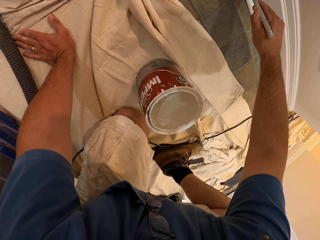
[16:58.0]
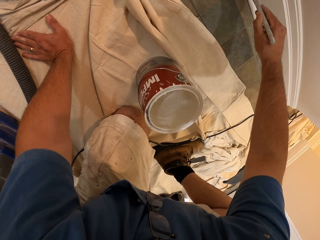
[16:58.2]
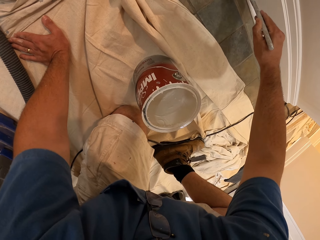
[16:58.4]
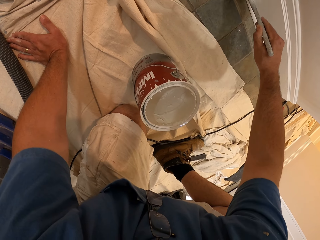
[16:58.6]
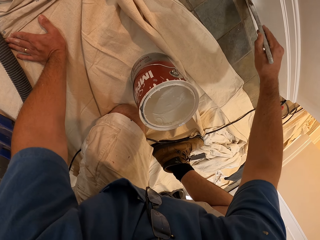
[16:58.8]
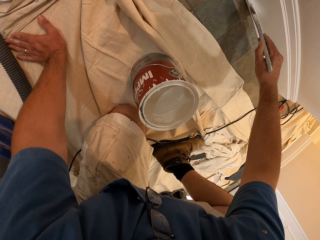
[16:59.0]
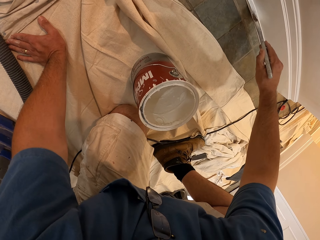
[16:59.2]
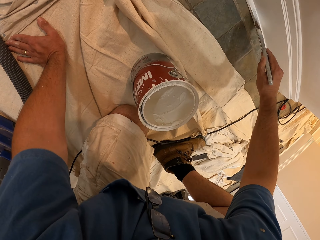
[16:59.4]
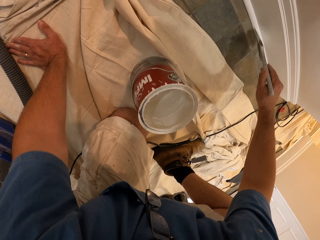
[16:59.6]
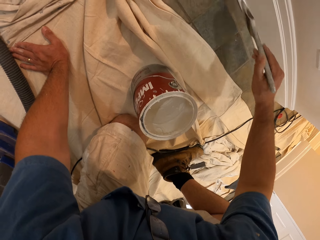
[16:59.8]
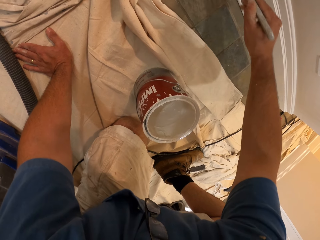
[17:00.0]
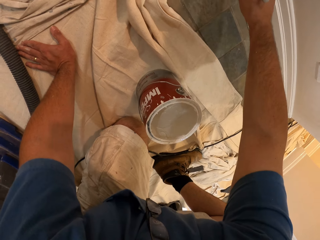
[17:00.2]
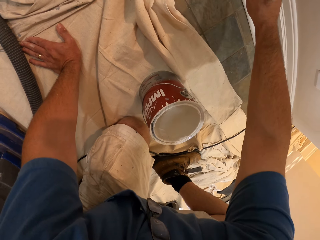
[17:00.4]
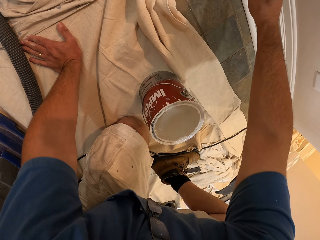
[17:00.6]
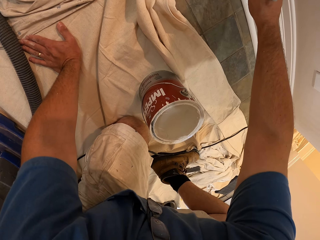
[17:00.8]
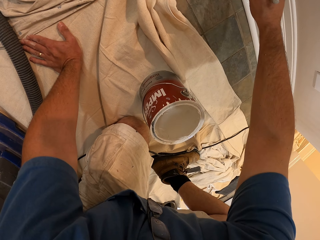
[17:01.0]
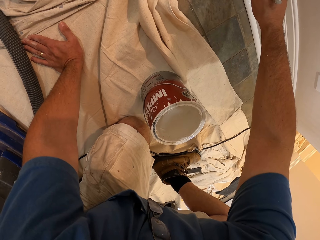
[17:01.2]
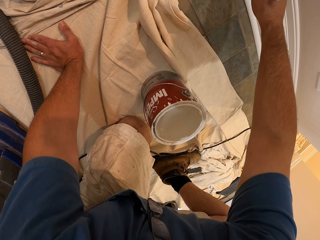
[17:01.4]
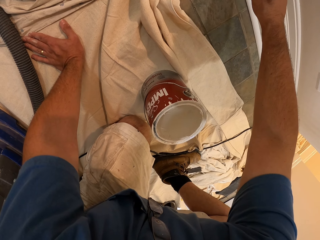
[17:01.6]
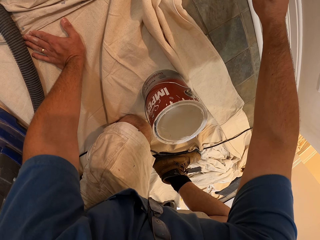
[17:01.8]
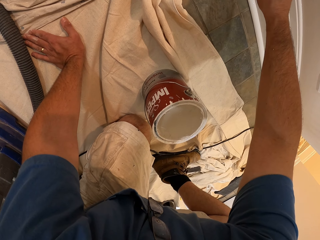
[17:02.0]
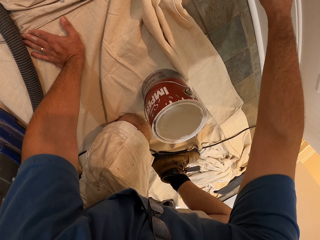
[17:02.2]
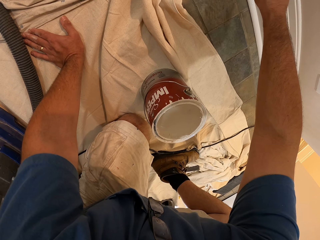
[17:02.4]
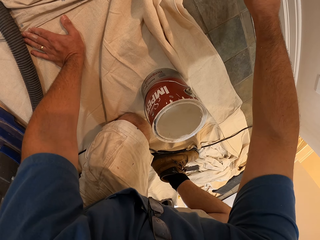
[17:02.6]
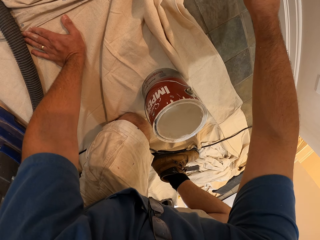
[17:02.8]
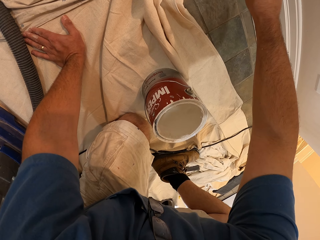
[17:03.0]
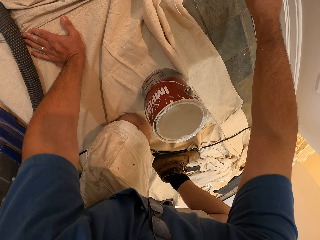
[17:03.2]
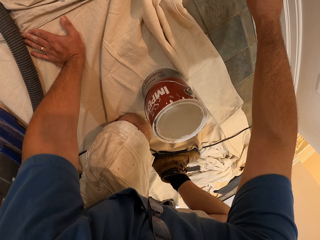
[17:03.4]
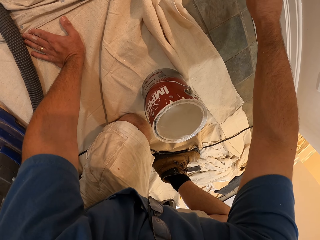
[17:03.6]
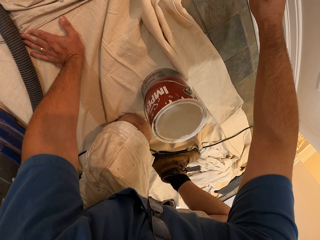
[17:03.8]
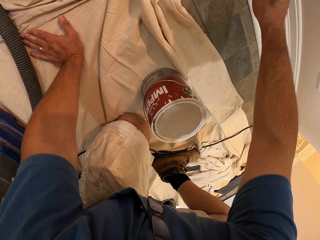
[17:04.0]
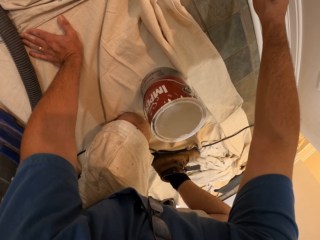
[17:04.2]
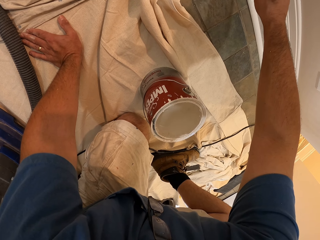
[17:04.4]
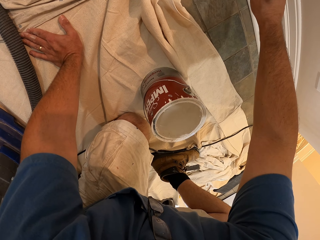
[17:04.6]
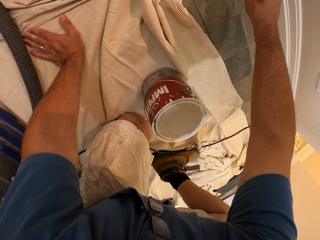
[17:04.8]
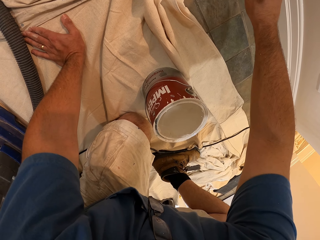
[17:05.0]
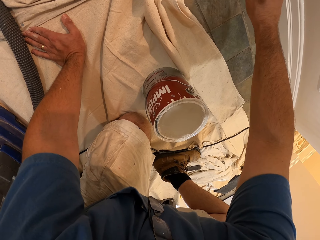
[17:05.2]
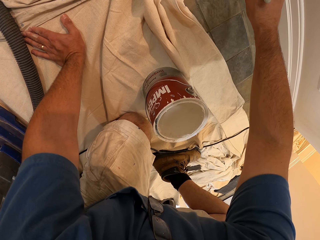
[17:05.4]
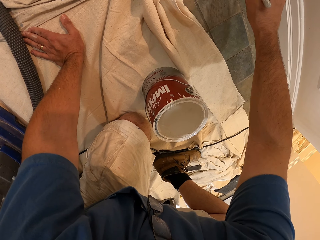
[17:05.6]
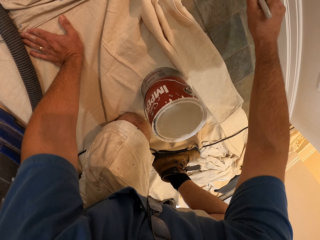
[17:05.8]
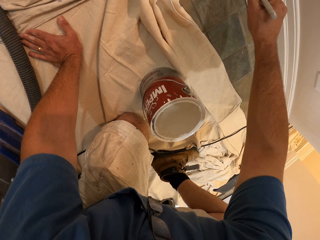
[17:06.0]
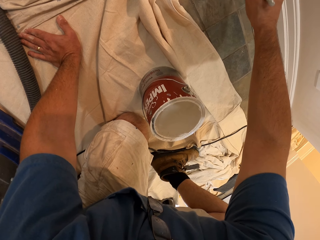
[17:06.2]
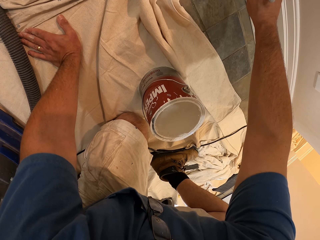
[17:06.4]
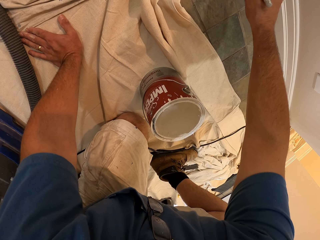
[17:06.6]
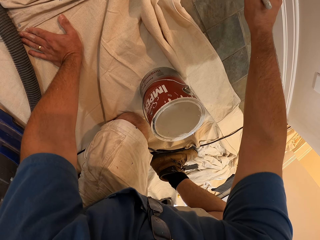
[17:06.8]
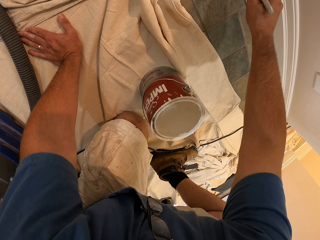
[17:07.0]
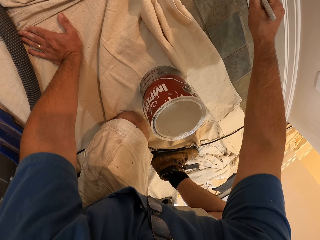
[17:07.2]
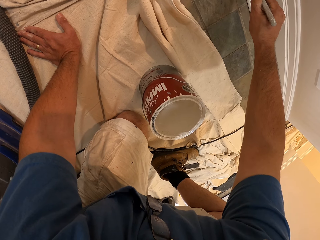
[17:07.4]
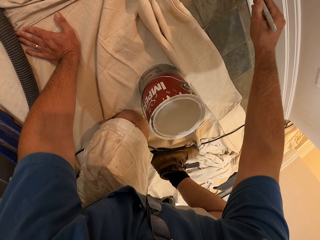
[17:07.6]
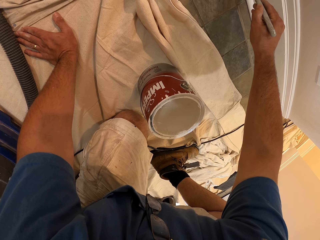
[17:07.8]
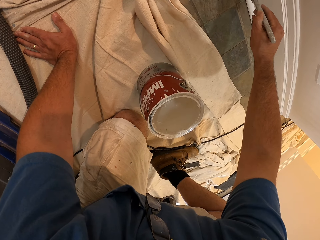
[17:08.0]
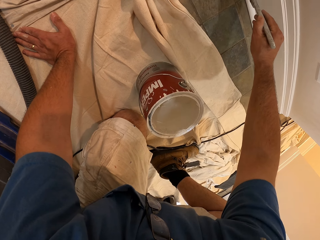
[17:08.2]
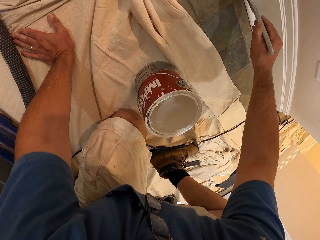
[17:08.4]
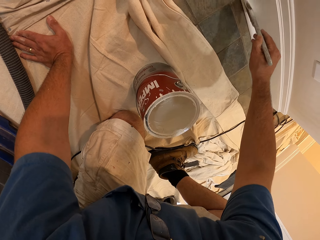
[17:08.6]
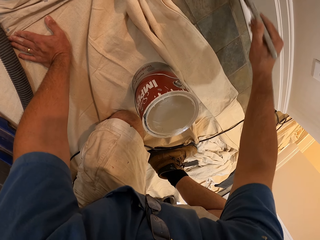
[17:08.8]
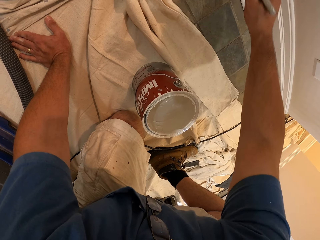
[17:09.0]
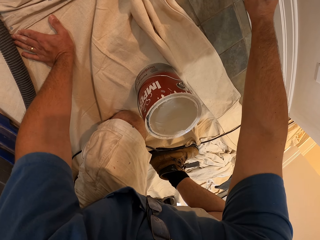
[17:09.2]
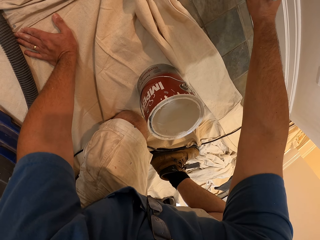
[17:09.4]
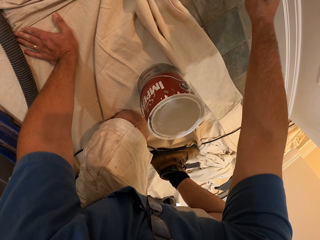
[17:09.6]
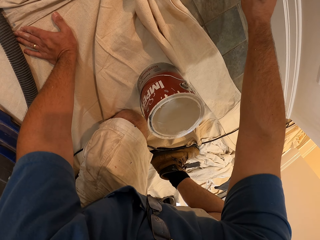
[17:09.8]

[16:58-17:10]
The camera wearer paints the baseboard with the paint brush.

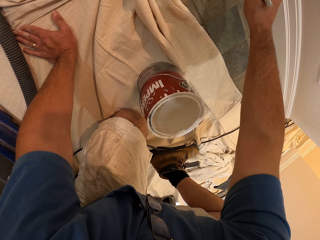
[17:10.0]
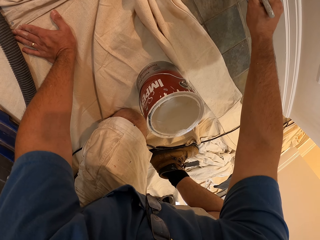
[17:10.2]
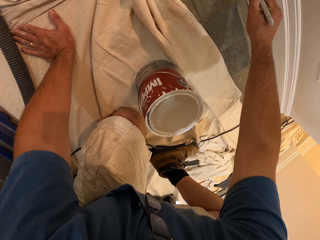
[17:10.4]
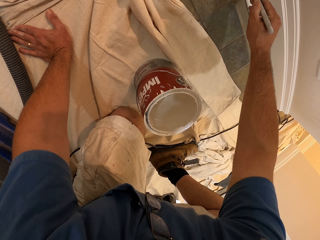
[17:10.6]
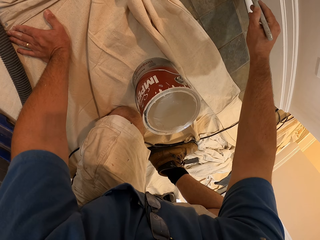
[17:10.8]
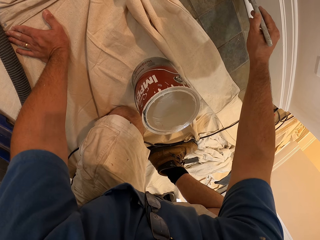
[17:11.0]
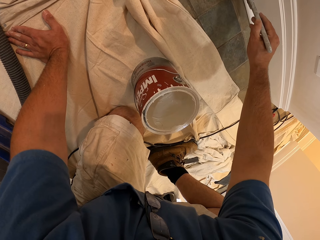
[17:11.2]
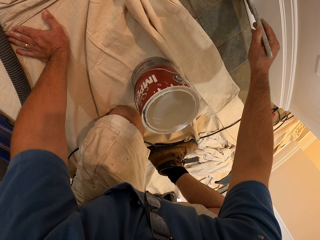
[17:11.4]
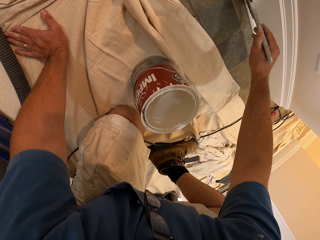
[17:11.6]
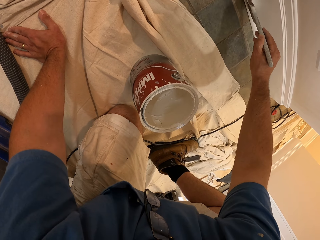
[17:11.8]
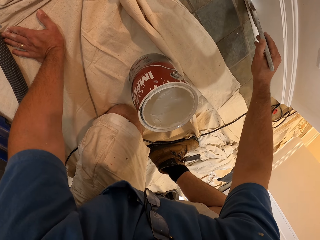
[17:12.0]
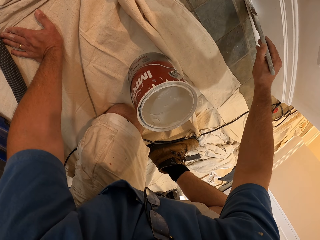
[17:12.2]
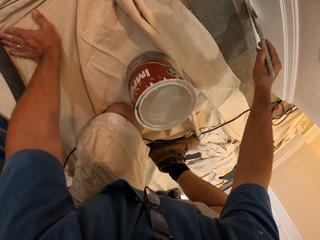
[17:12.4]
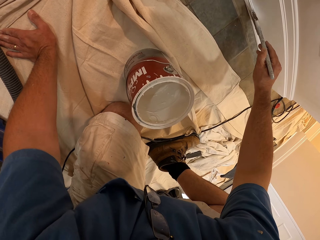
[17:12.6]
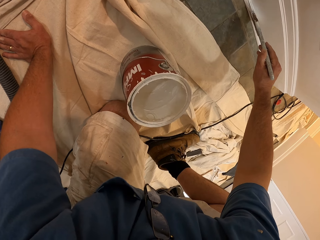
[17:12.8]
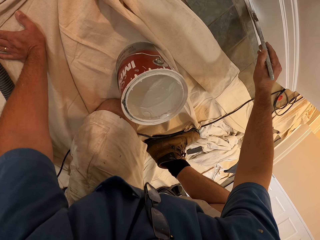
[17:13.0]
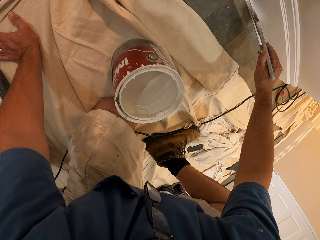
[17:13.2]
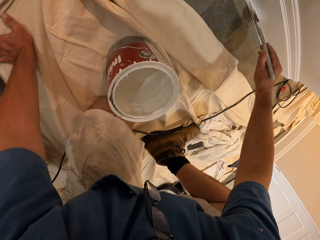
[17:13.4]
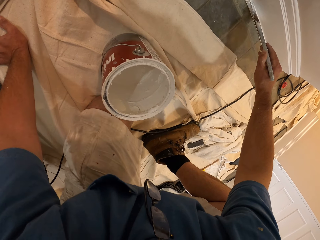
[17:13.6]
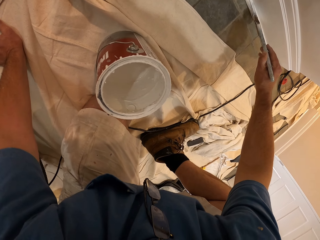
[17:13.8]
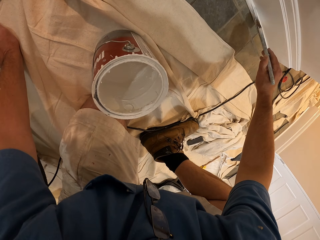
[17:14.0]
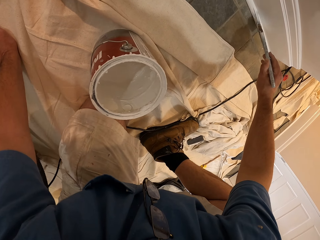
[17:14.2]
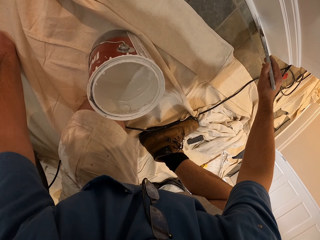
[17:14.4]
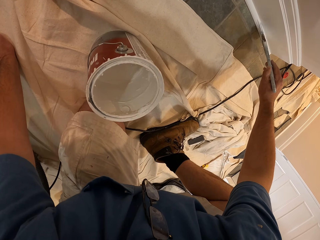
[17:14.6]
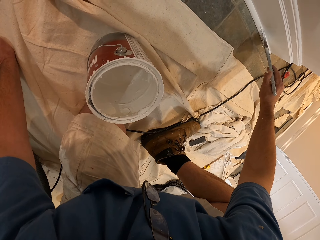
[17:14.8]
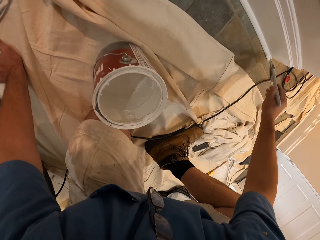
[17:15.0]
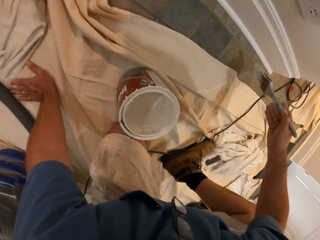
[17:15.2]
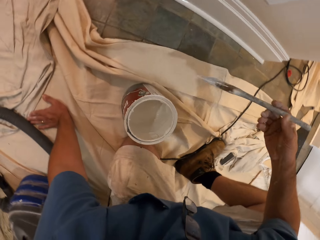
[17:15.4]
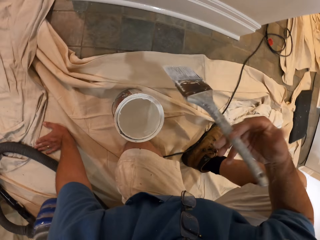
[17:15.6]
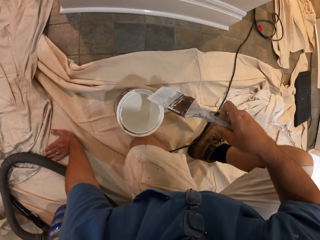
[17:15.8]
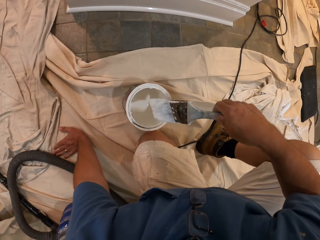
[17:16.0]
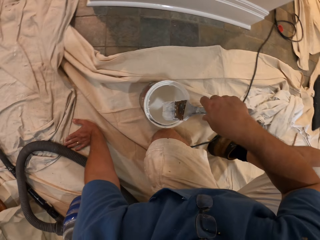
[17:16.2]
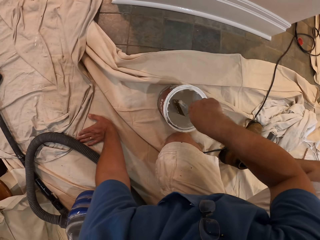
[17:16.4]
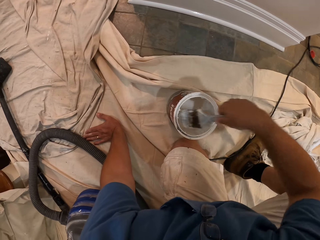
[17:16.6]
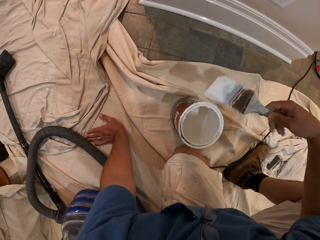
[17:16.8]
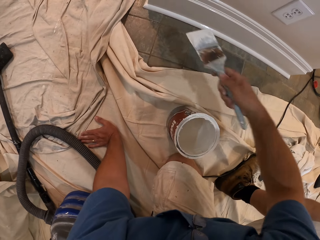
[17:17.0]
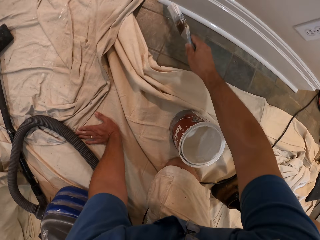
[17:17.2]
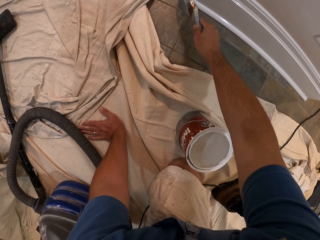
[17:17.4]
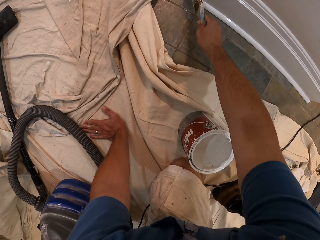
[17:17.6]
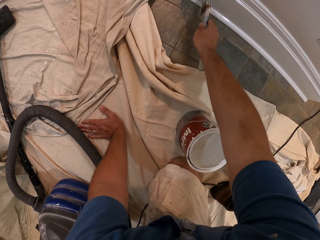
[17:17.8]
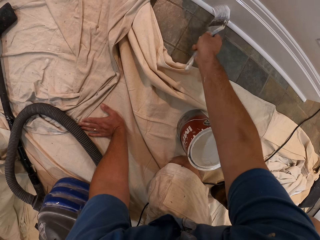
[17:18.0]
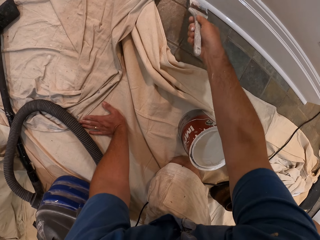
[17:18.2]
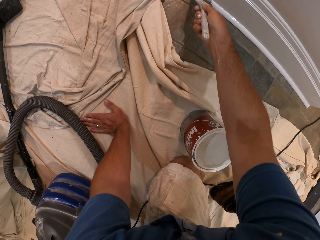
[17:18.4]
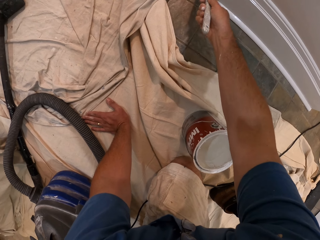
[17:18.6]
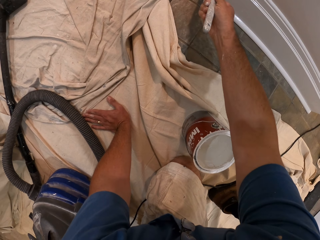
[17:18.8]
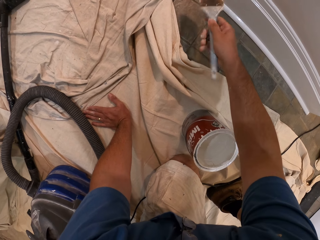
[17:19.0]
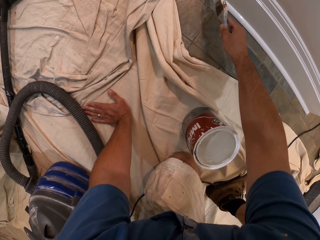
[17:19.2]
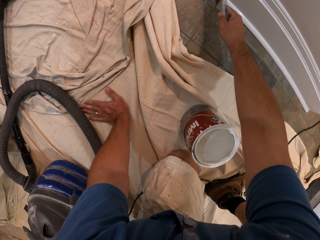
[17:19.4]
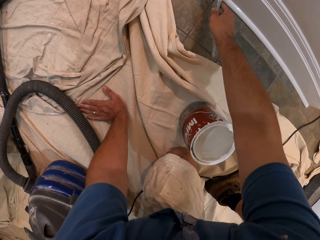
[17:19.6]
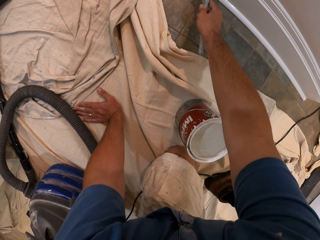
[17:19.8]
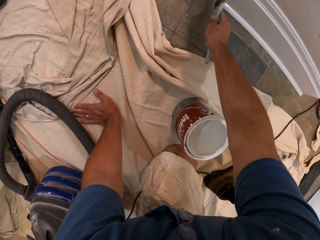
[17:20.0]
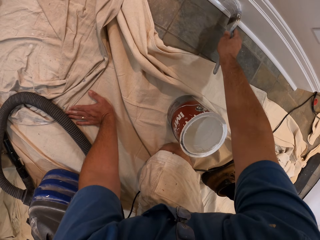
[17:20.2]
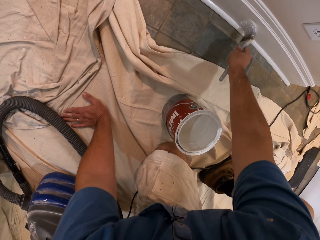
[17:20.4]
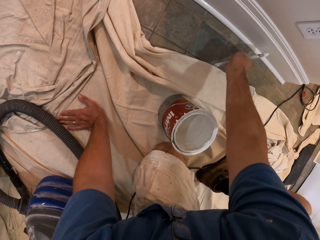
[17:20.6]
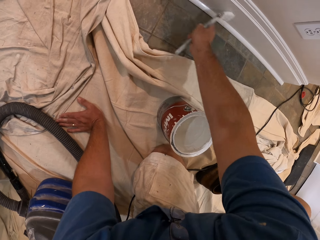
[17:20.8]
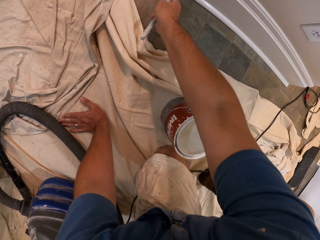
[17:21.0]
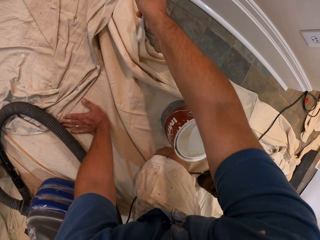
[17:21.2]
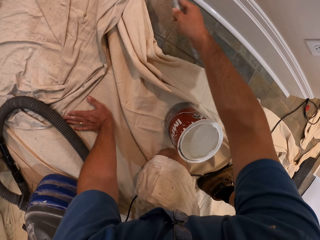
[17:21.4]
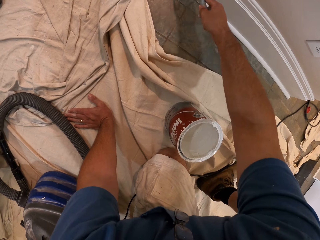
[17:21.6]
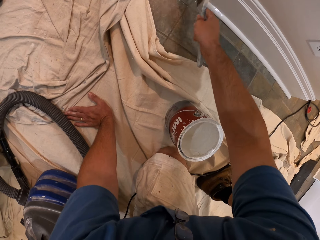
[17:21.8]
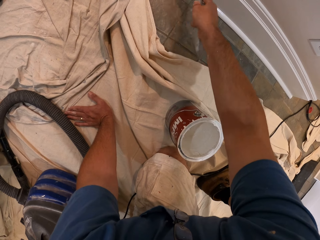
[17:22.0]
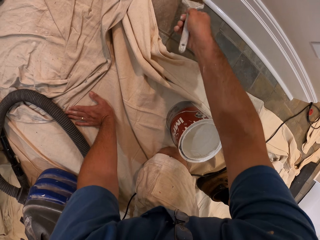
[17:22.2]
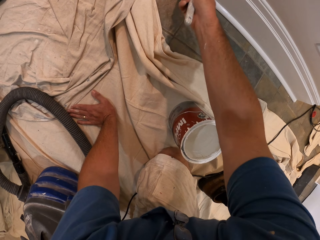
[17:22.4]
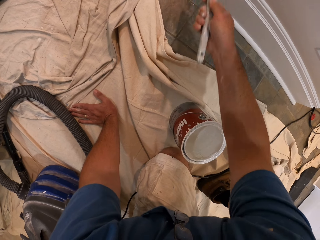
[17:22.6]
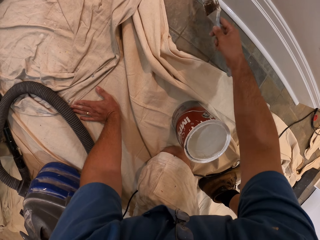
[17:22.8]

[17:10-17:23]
The camera wearer dips the paint brush in the bucket of paint. They paint the baseboard with the paint brush.
